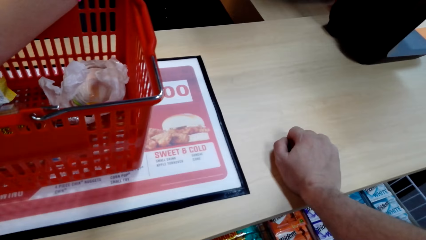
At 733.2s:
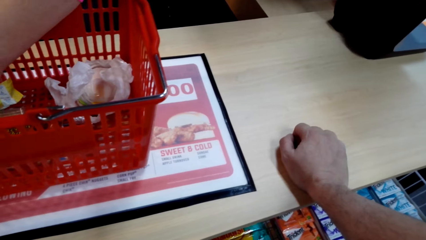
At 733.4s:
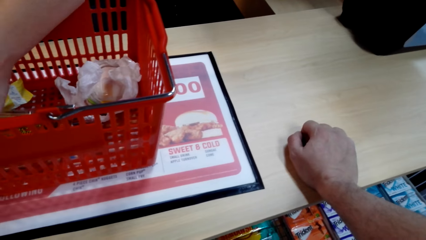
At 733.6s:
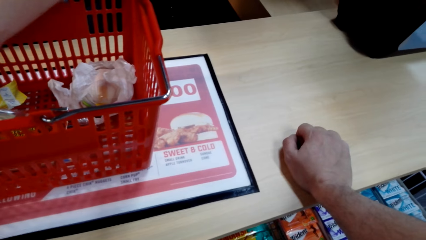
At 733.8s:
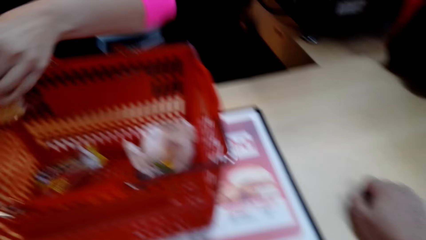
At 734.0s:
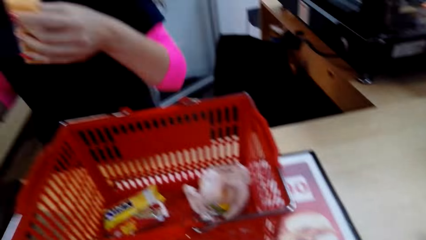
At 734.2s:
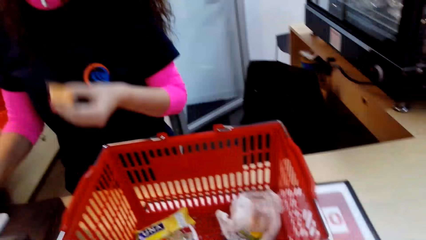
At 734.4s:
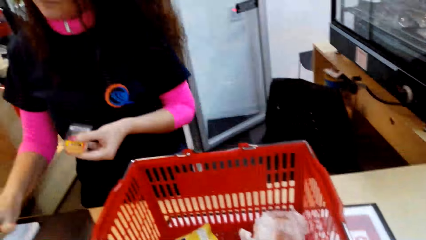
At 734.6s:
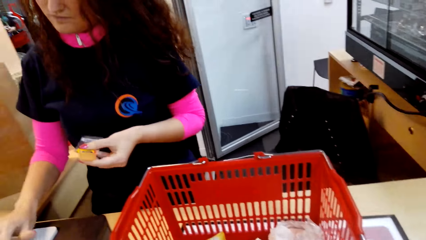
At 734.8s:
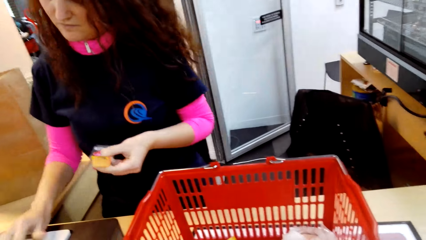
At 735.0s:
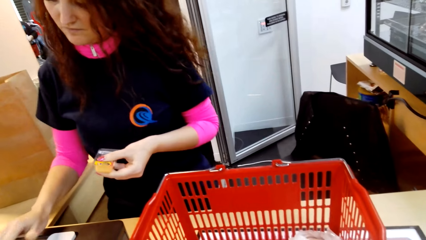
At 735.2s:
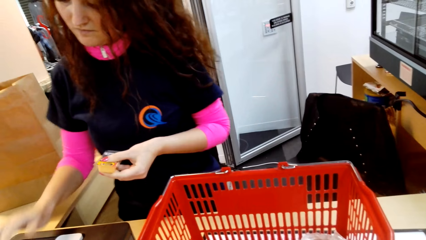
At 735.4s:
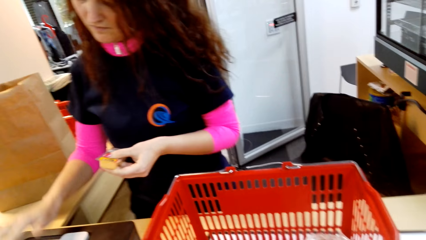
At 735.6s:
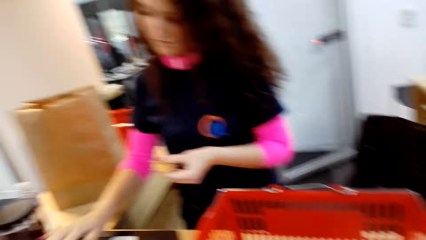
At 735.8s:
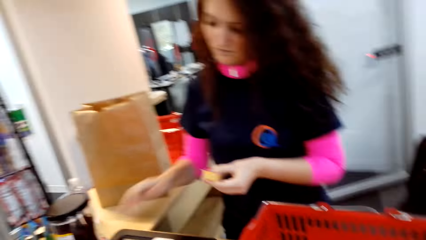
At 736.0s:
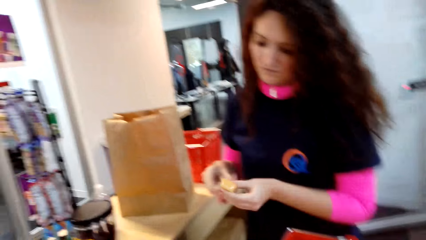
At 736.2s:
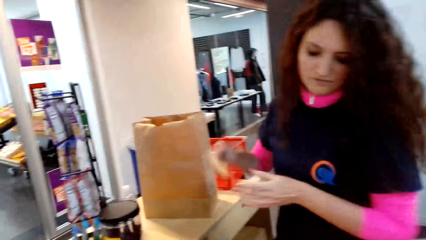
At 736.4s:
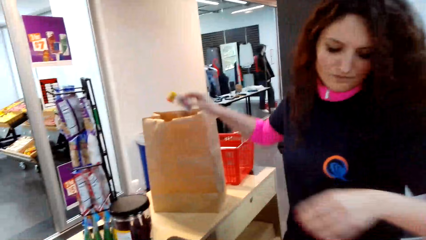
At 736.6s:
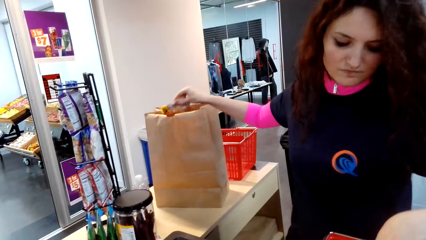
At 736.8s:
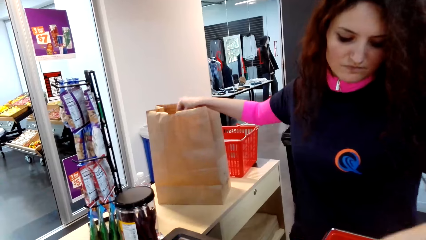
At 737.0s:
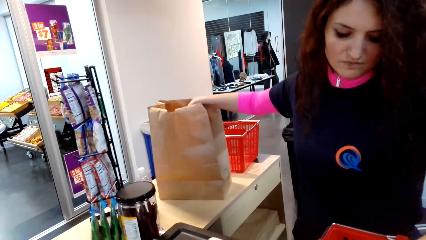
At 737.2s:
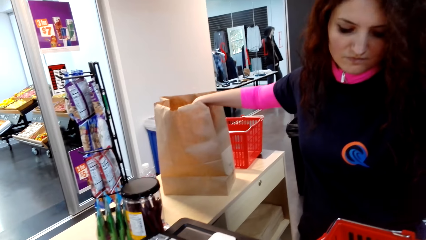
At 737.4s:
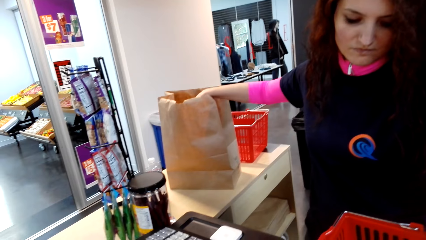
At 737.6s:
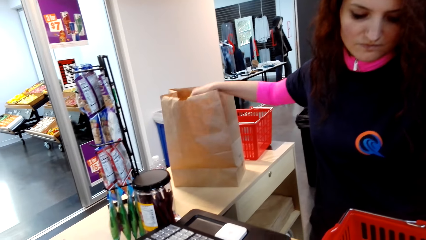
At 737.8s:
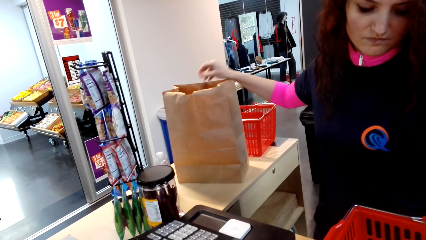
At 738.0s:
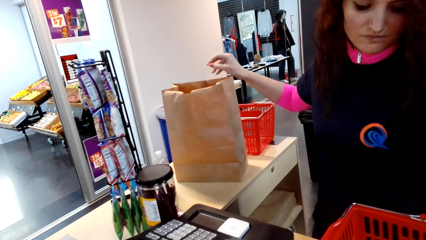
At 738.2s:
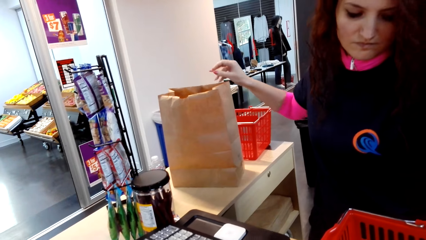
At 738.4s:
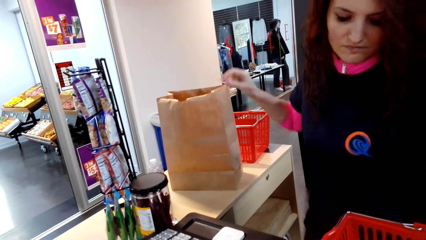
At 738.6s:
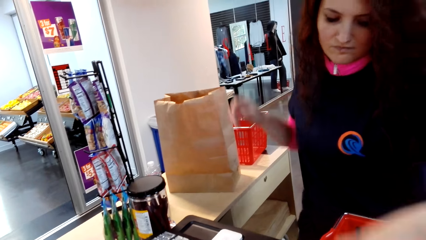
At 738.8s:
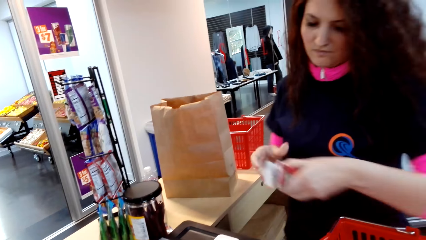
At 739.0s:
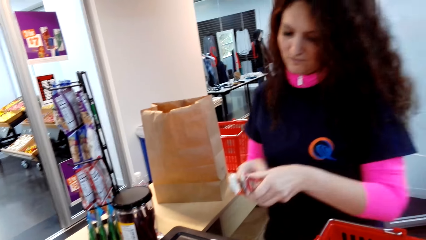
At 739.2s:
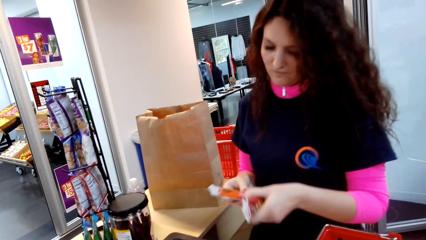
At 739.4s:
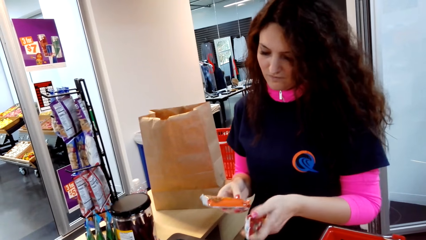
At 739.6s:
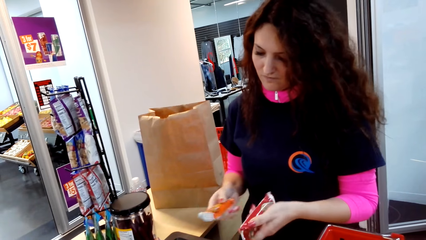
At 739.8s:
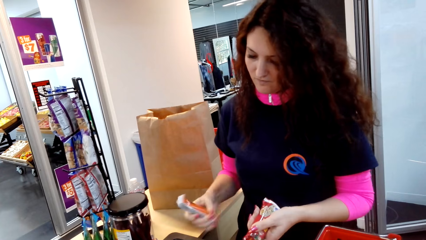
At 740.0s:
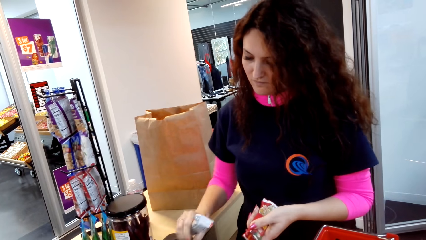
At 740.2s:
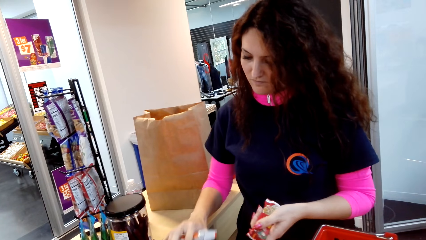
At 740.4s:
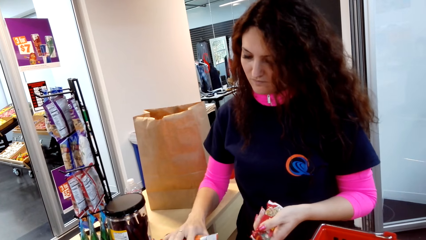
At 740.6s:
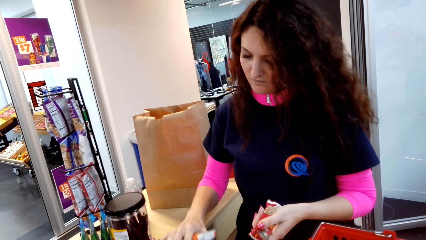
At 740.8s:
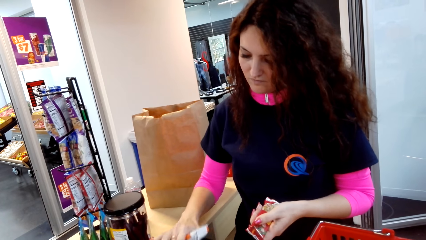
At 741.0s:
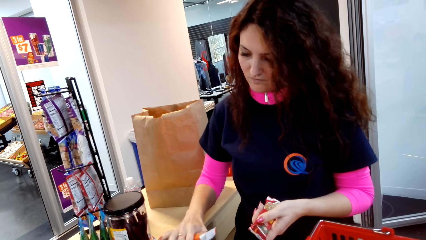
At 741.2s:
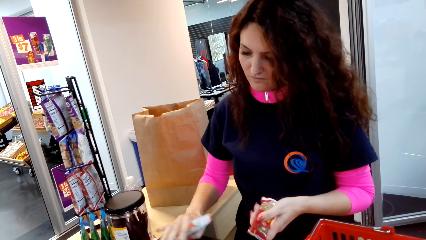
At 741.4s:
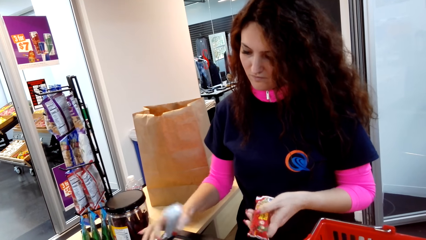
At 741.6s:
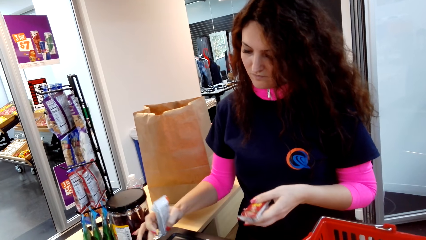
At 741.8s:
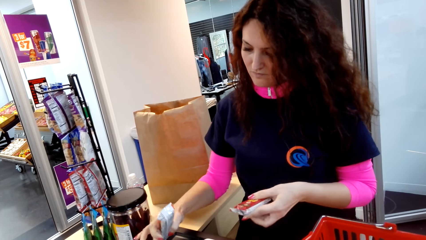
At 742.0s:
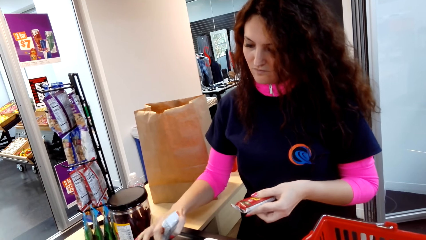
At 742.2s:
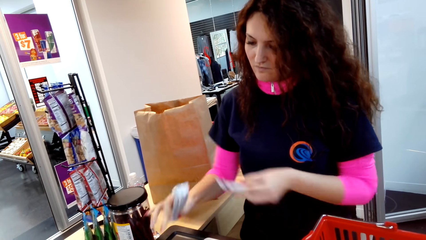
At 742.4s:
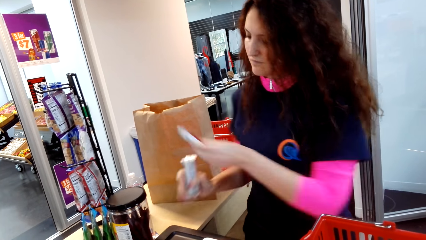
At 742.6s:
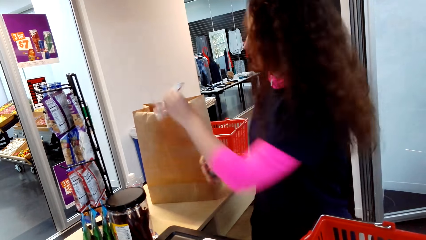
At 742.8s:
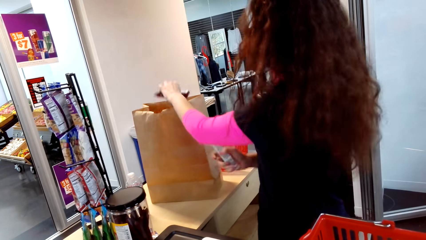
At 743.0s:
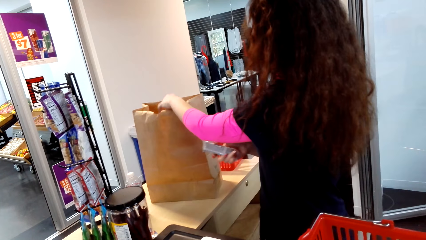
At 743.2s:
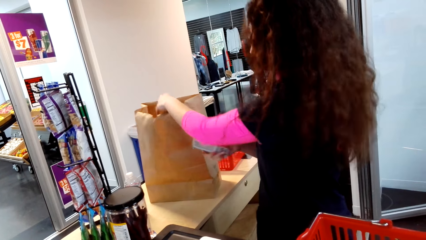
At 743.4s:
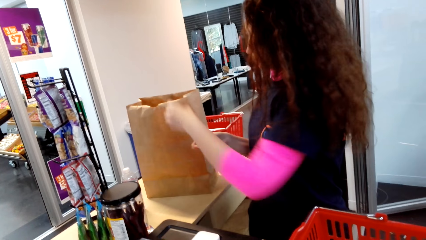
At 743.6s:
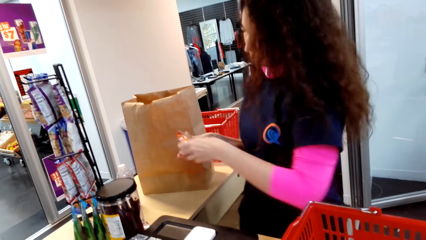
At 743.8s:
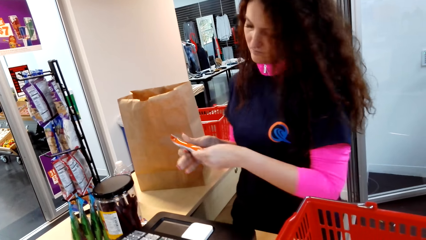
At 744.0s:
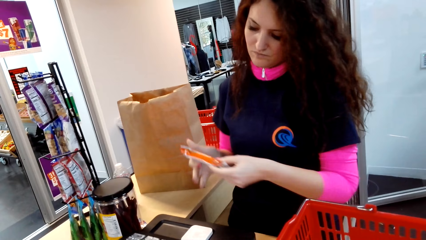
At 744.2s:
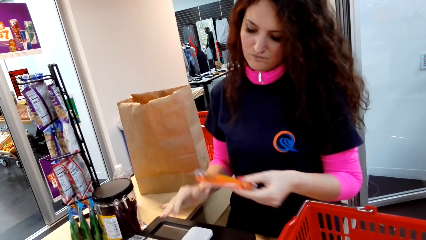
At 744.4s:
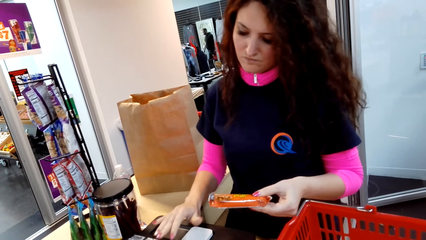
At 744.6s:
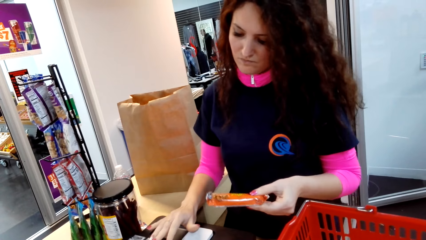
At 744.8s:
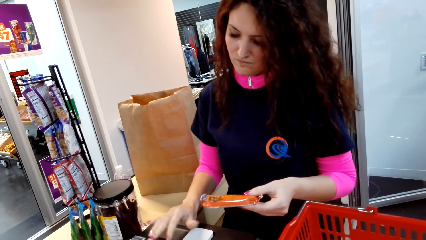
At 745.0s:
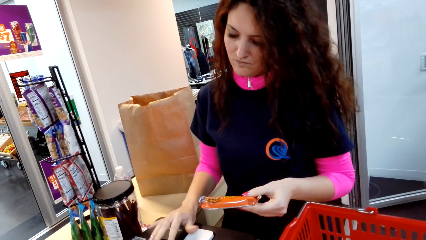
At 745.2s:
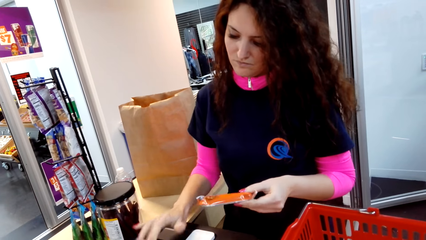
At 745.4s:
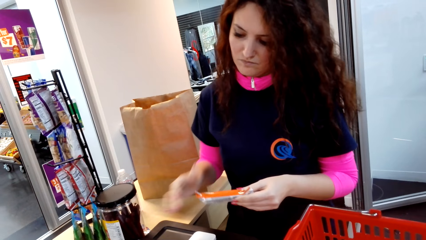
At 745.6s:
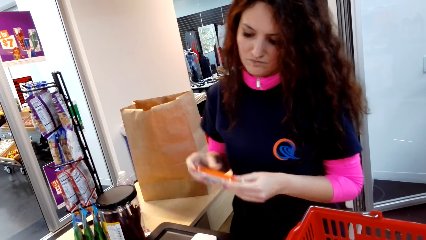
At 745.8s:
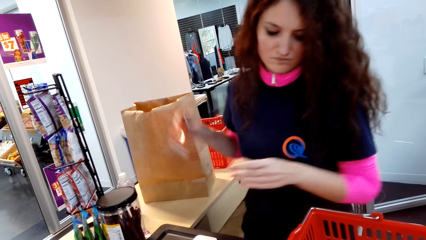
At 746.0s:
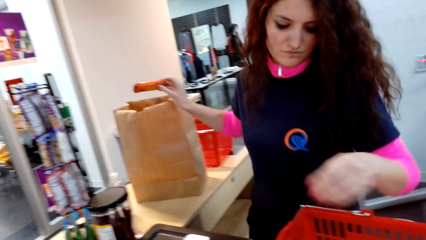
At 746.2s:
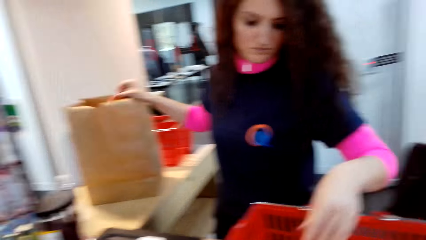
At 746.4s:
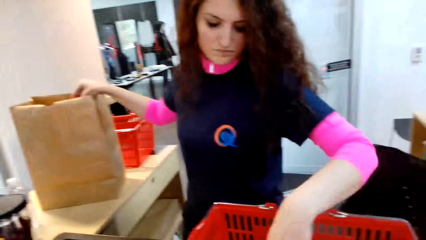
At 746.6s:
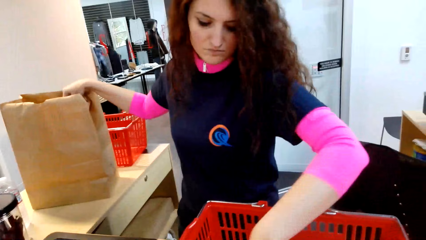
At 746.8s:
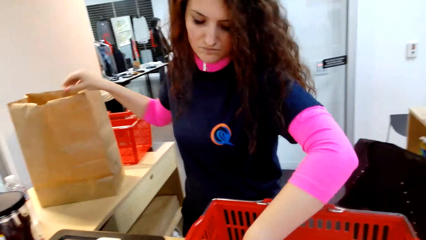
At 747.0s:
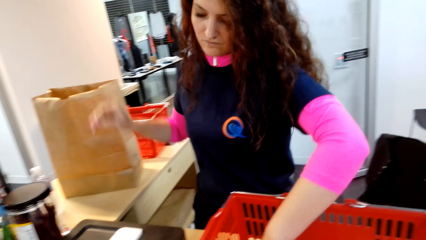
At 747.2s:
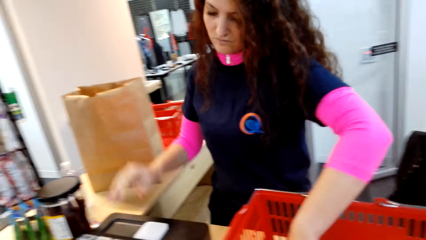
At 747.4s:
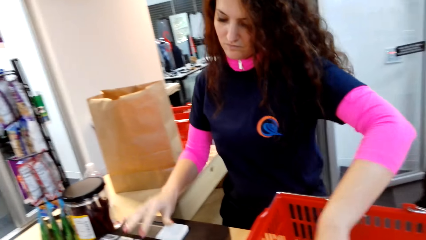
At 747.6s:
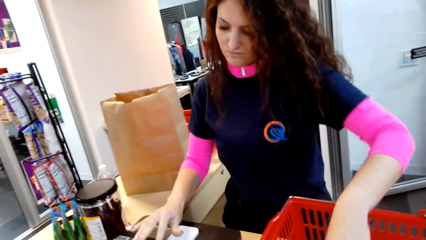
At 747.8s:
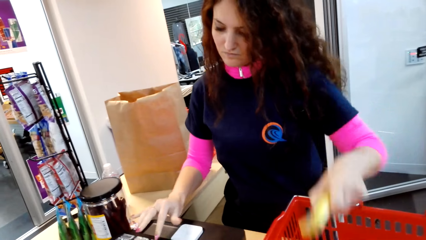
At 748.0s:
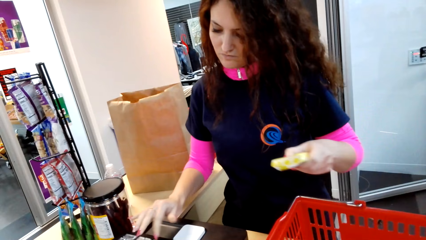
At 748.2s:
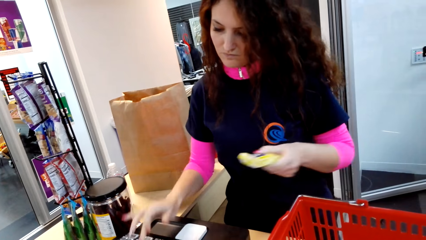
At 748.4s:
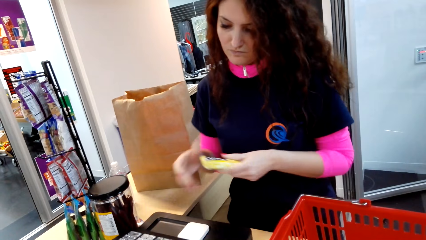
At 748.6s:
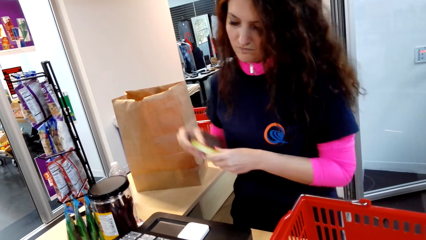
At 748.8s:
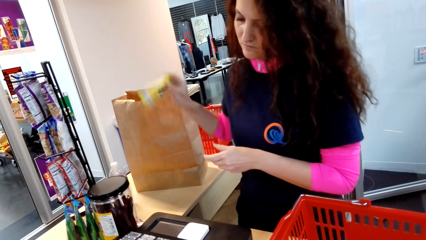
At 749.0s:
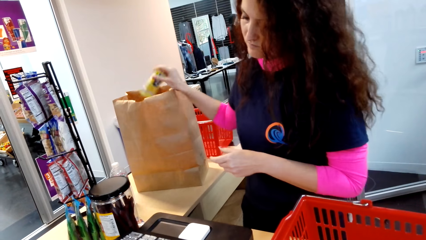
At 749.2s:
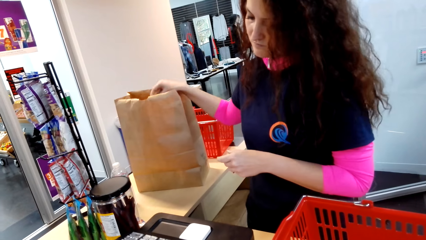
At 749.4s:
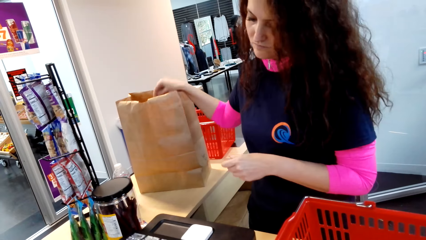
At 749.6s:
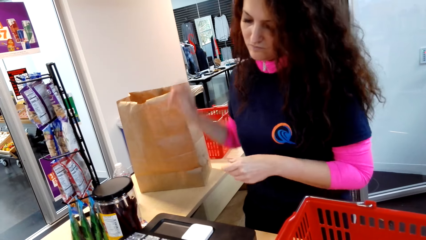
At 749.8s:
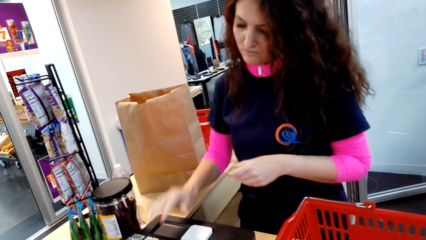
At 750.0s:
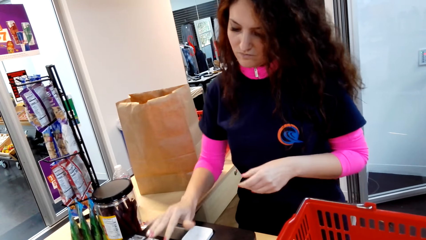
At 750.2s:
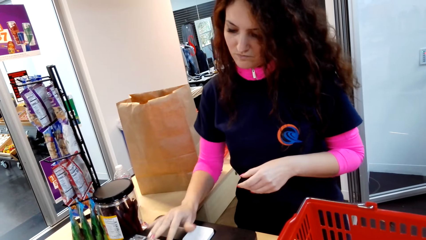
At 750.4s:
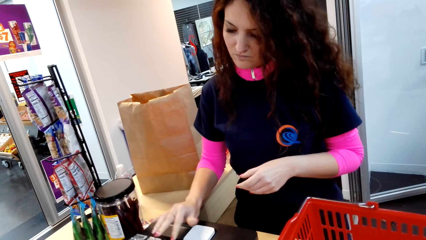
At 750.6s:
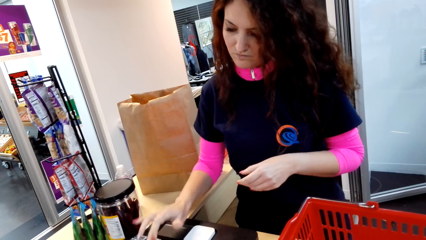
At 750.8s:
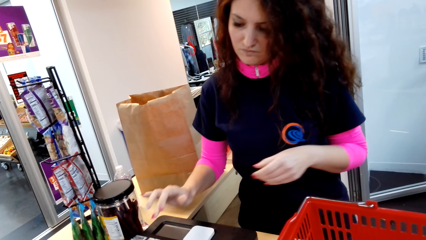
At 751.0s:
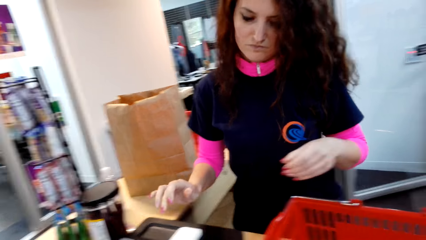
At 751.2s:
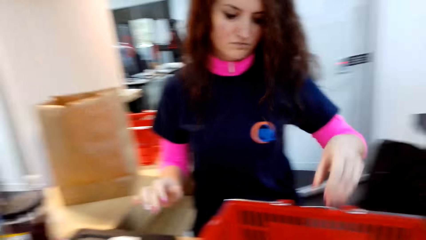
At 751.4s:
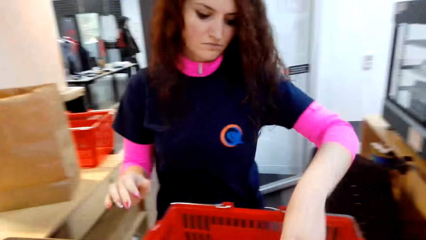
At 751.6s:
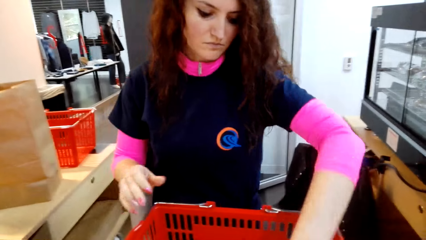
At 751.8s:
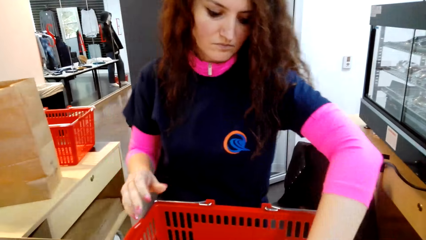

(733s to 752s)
The cashier picks up an item. The camera wearer looks around. The cashier operates the receipt machine. The camera wearer looks around. The cashier puts an item in the carrier bag, picks up an item, operates the receipt machine, puts an item in the carrier bag, operates the receipt machine, puts an item in the carrier bag, picks up an item, operates the receipt machine, puts an item in the carrier bag, and operates the receipt machine.
